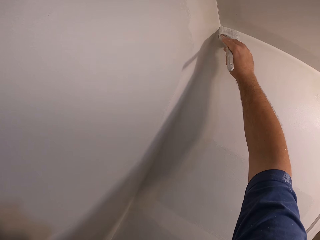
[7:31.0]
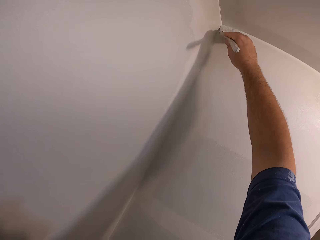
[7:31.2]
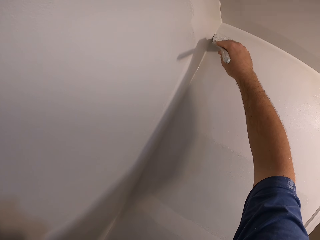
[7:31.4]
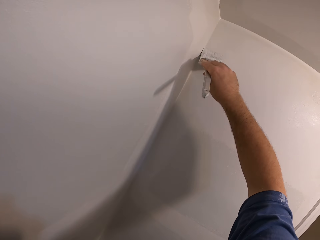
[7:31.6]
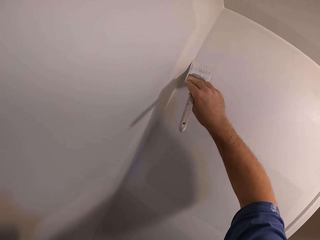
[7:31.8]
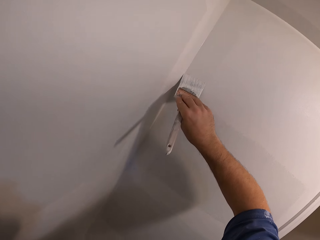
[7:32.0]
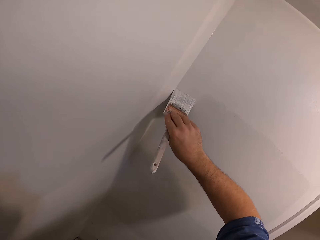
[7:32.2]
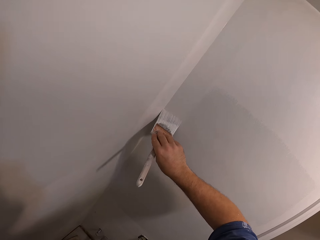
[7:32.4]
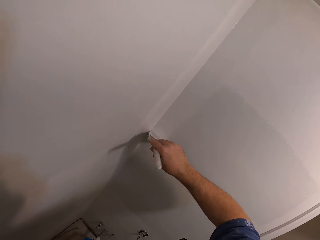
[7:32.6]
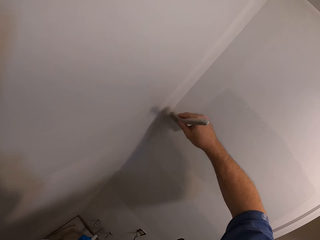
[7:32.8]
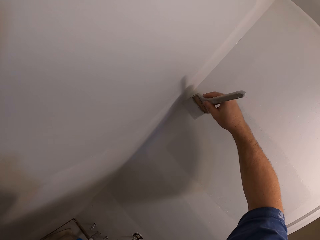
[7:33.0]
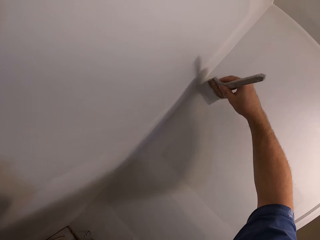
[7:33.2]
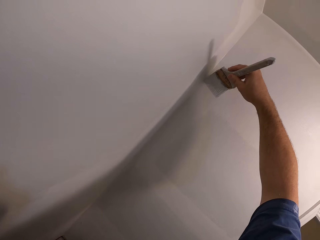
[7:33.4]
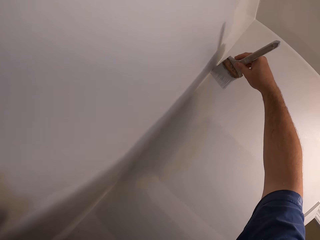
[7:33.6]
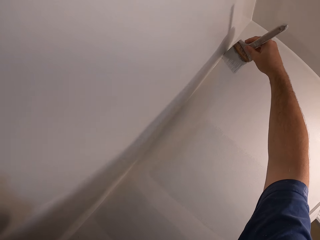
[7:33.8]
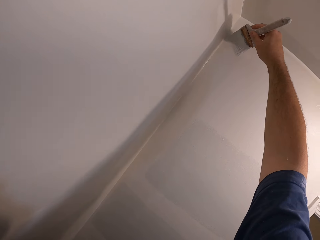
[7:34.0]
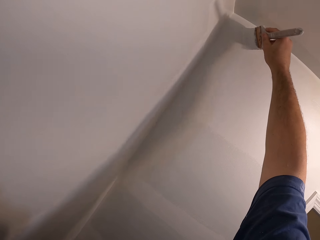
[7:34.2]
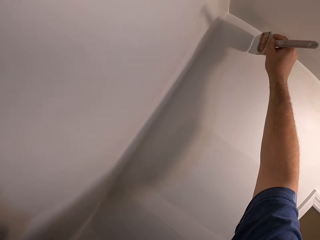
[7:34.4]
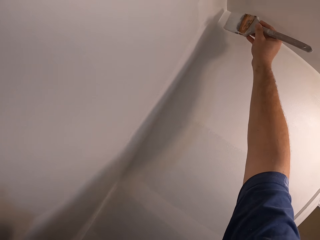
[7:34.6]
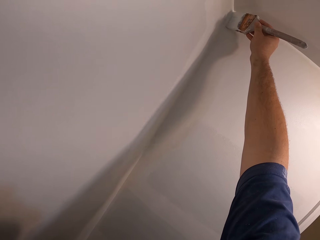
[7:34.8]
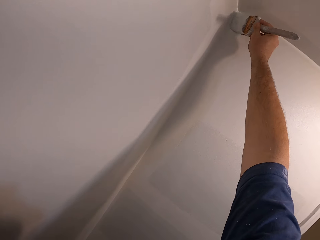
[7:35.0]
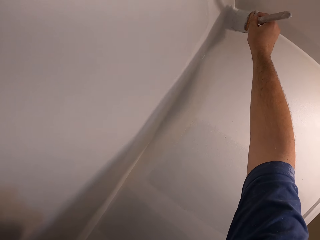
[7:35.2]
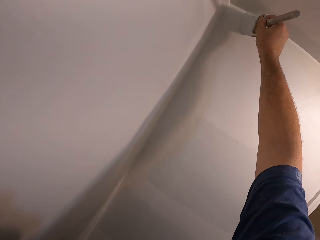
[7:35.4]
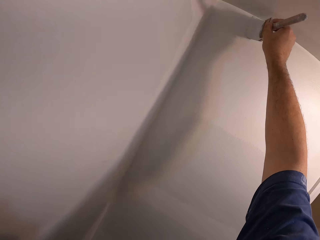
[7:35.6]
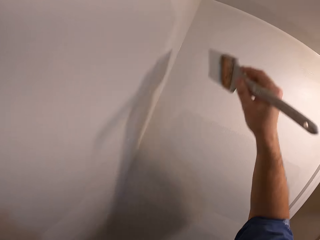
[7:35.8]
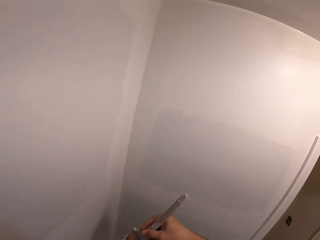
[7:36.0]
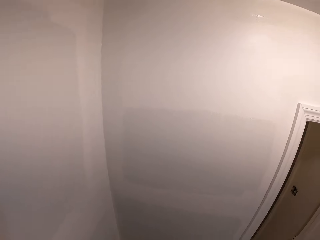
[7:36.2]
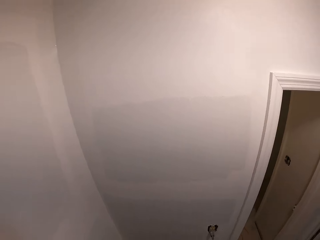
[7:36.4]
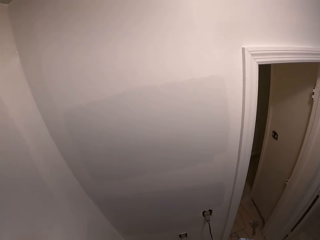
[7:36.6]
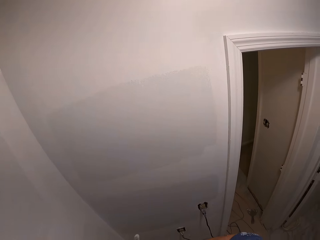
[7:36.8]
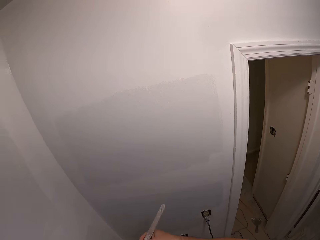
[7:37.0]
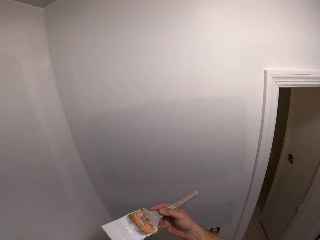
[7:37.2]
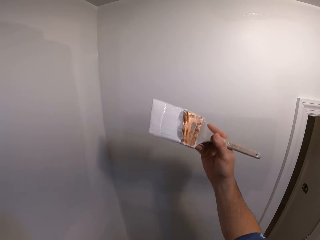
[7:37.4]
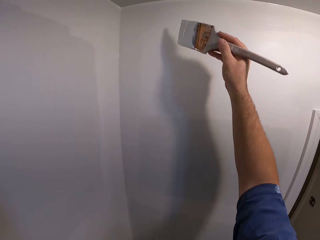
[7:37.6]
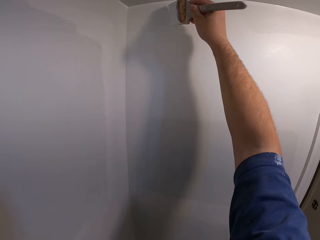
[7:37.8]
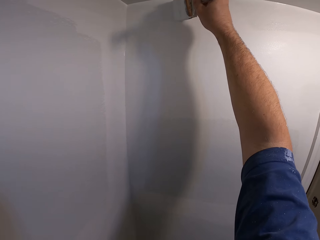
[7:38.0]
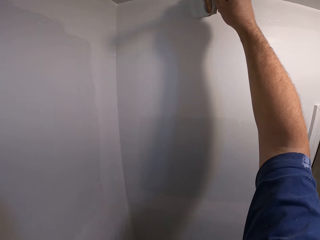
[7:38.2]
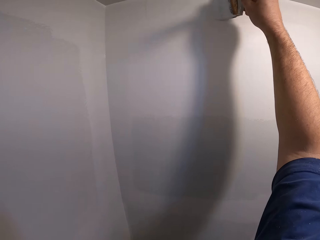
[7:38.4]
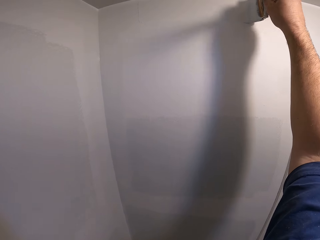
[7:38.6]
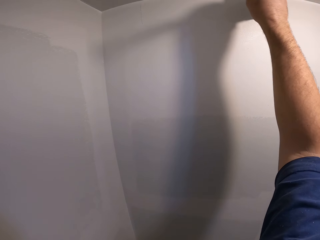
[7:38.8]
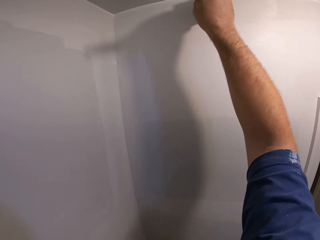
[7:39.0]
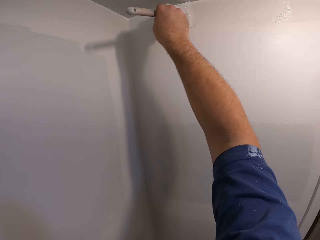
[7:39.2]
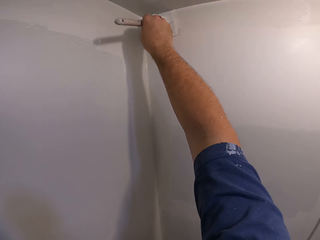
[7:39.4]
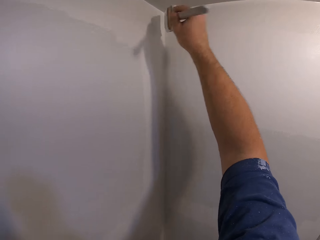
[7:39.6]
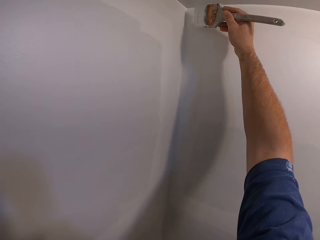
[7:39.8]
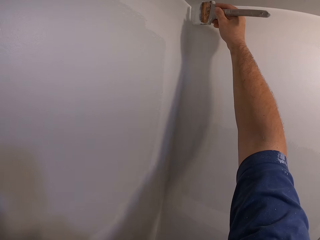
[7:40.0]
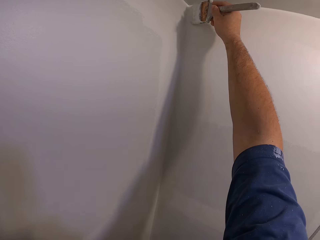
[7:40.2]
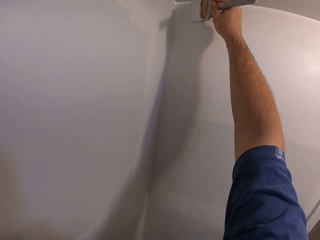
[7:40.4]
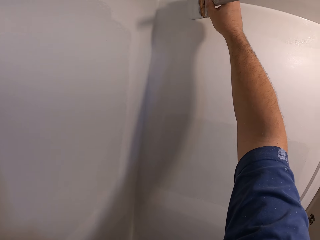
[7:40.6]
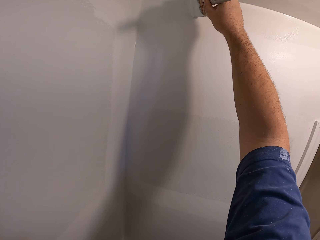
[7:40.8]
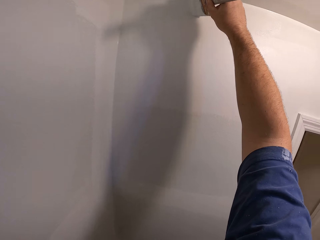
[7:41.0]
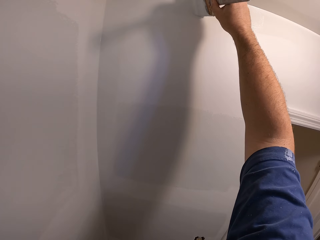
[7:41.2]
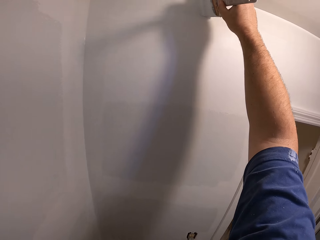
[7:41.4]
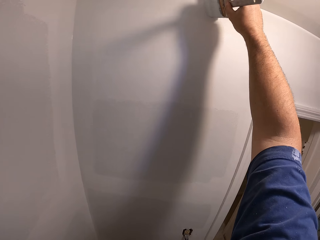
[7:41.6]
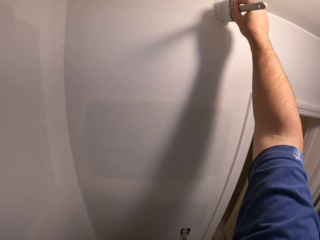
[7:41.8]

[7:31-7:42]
The camera wearer dips the paintbrush into the paint container. They remove the paintbrush from the paint container. They paint the wall of the bathroom.

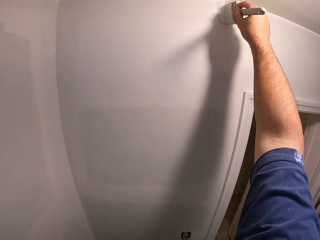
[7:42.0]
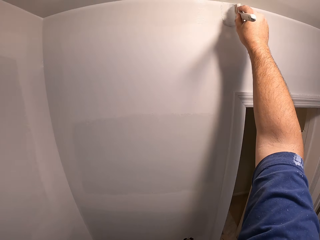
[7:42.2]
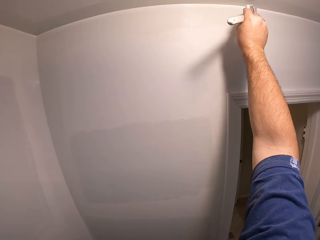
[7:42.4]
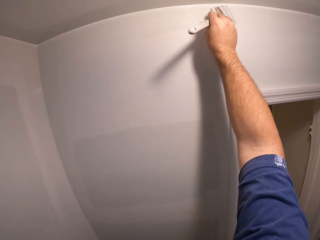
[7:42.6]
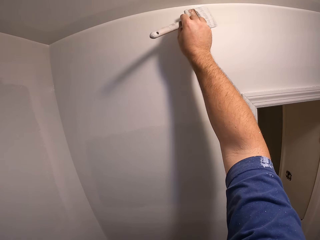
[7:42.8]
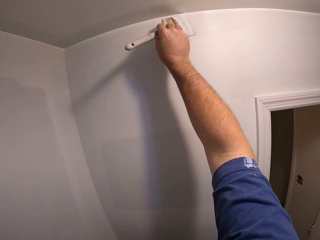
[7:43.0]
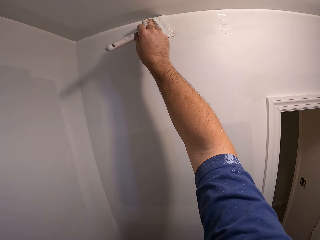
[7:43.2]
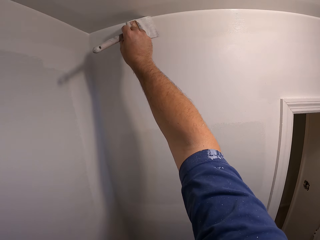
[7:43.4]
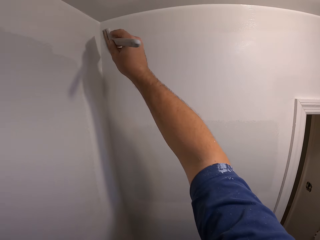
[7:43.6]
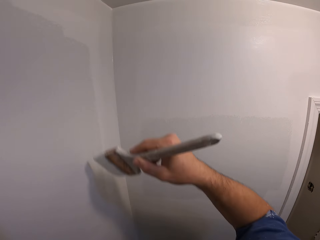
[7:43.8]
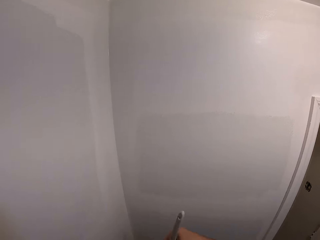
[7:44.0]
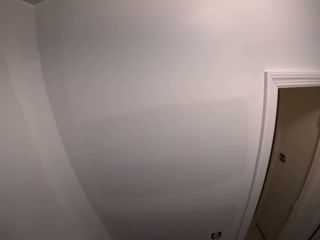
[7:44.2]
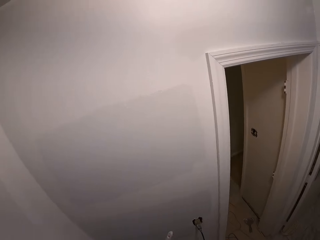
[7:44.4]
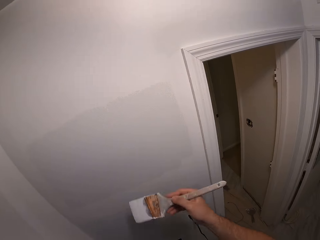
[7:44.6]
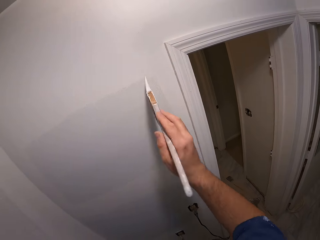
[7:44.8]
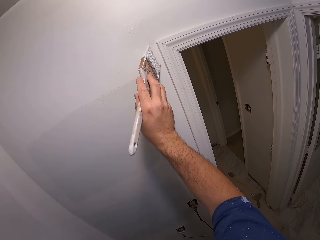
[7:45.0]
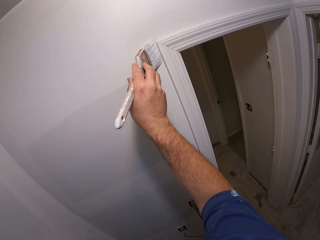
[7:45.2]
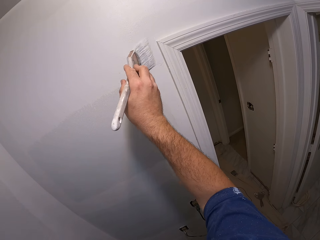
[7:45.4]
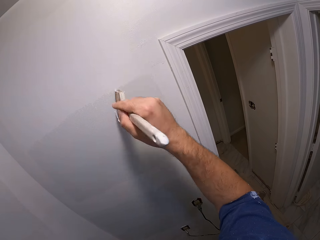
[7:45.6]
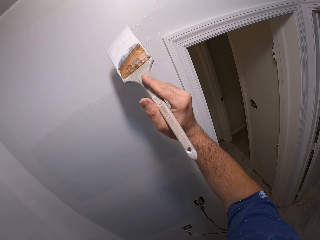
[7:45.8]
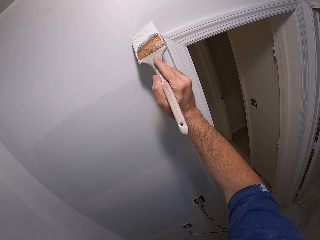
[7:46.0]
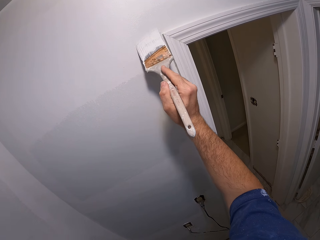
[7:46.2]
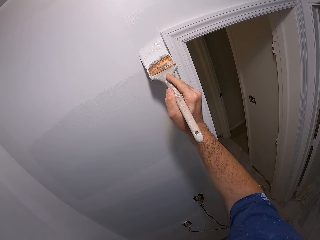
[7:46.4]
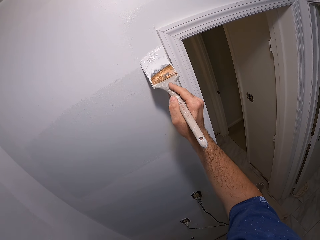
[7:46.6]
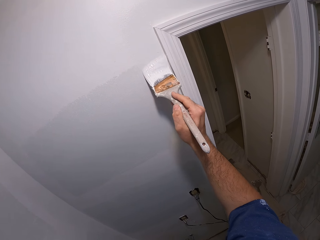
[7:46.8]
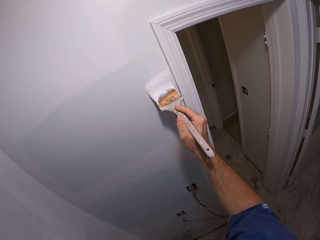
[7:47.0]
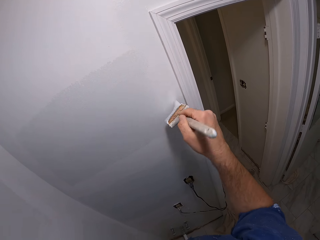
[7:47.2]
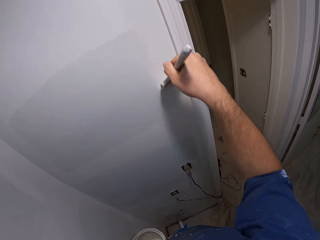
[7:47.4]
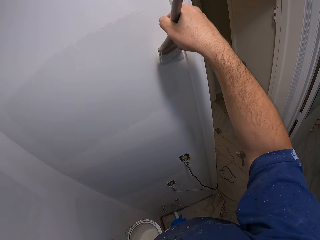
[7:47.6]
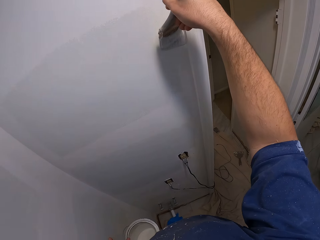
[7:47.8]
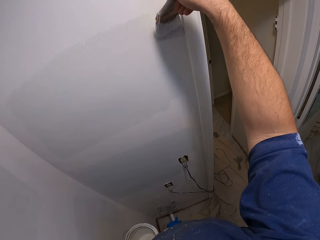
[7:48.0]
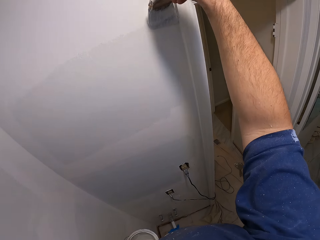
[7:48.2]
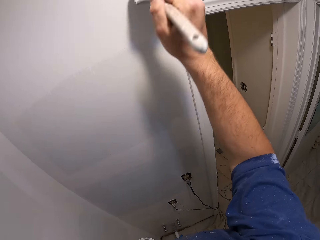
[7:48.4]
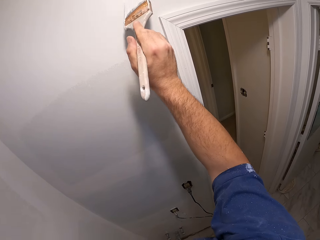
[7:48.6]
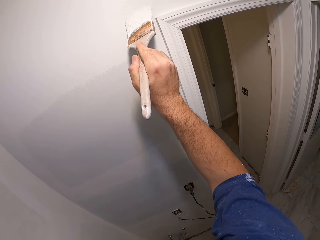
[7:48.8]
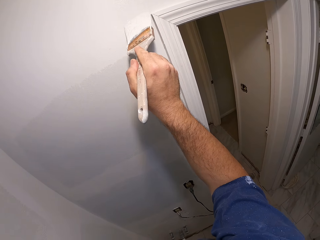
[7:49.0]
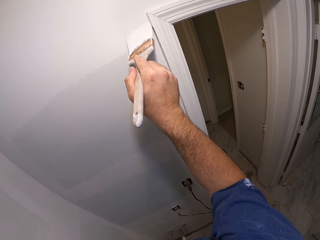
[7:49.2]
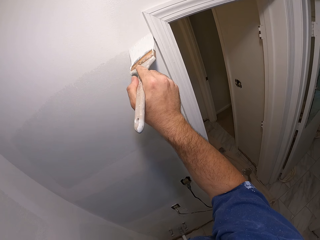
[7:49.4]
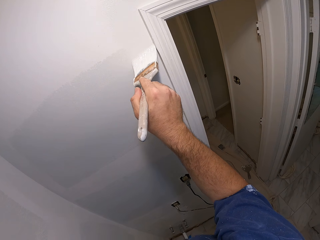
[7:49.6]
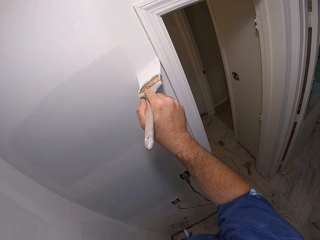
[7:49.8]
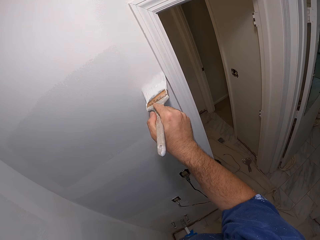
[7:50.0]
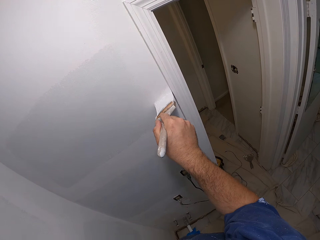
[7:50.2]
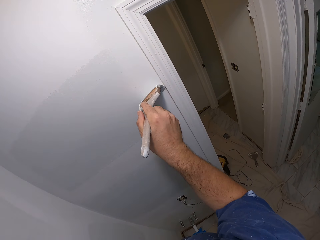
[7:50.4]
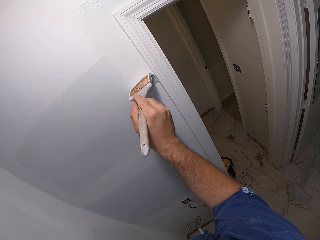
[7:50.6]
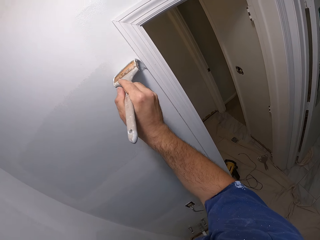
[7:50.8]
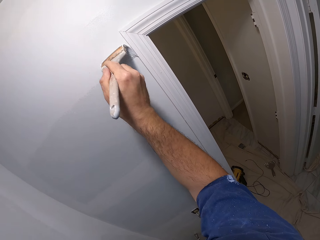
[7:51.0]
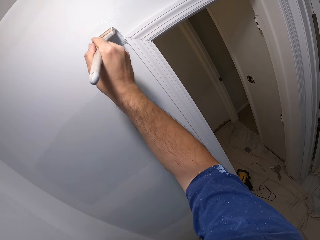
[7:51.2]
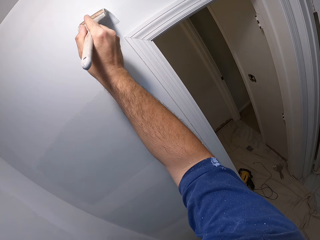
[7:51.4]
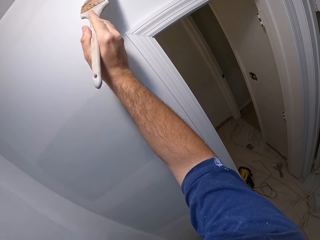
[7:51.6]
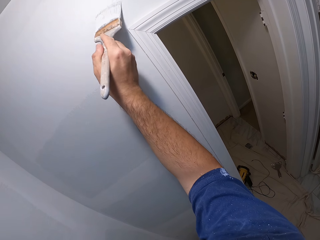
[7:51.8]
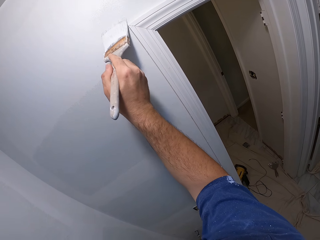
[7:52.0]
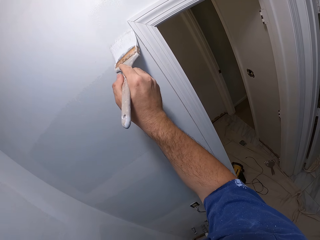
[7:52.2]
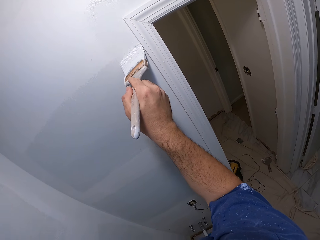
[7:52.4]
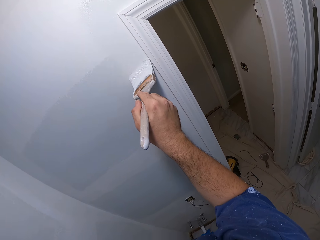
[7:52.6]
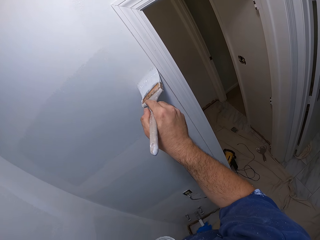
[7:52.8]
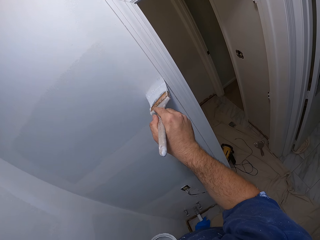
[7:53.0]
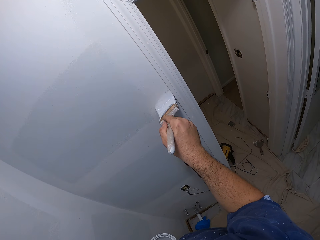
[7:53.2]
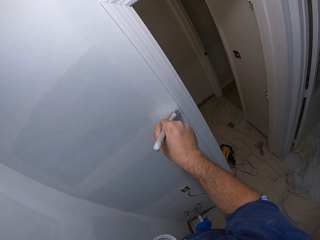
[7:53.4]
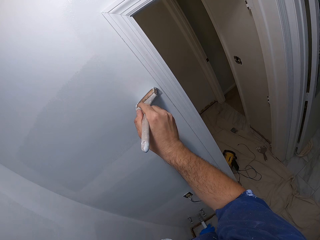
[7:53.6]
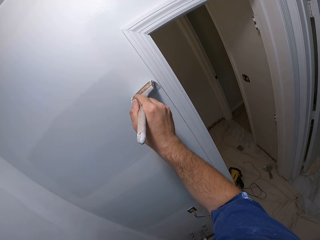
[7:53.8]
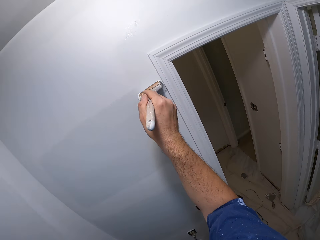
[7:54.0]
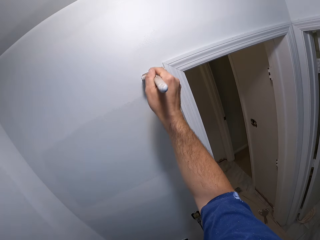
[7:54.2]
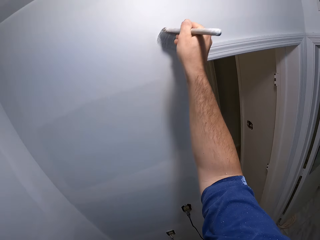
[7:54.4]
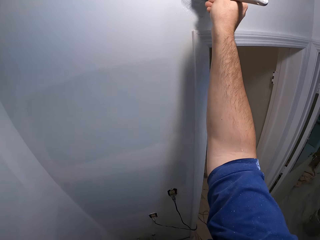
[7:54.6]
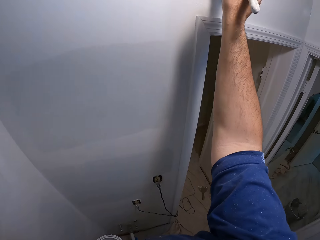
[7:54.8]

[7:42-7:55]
The camera wearer dips the paintbrush into the paint container. They remove the paintbrush from the paint container. They paint the wall of the bathroom.
